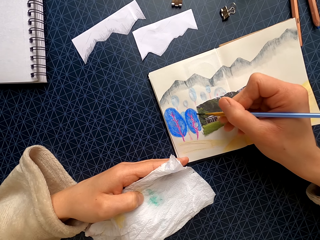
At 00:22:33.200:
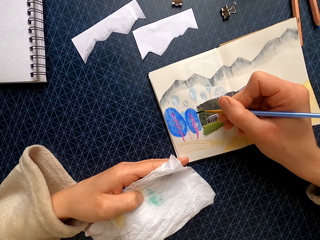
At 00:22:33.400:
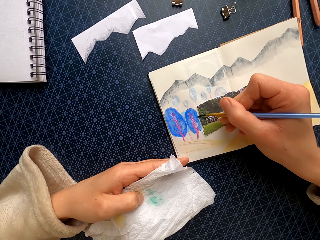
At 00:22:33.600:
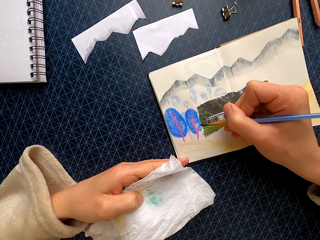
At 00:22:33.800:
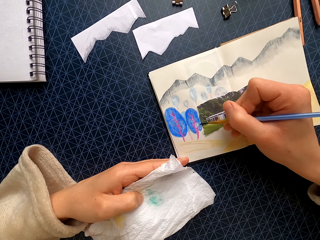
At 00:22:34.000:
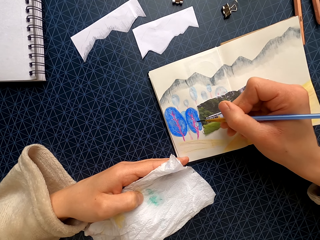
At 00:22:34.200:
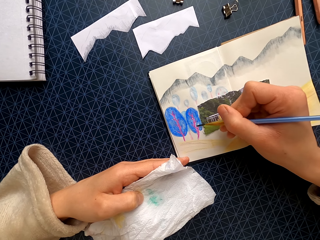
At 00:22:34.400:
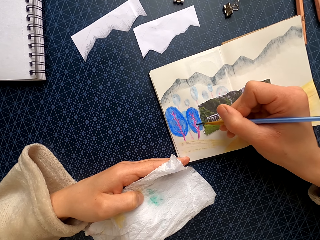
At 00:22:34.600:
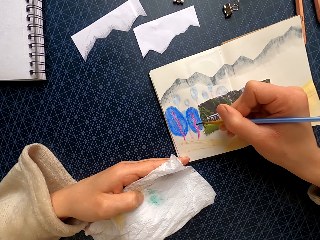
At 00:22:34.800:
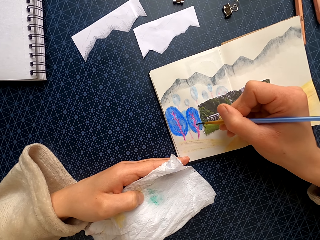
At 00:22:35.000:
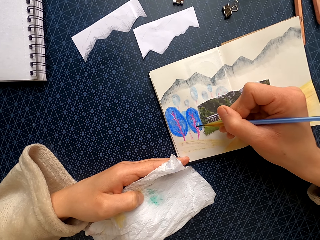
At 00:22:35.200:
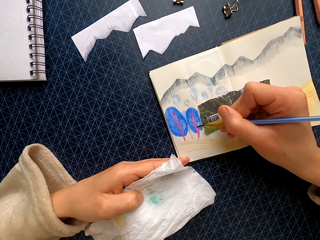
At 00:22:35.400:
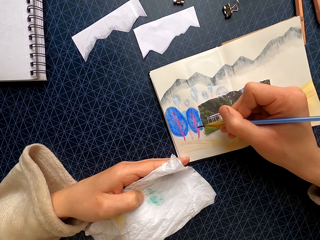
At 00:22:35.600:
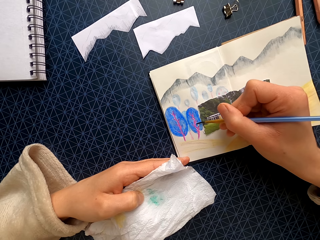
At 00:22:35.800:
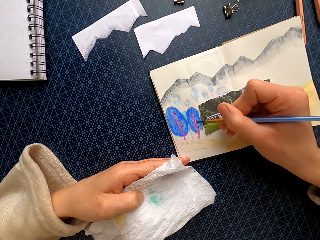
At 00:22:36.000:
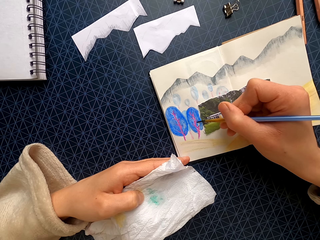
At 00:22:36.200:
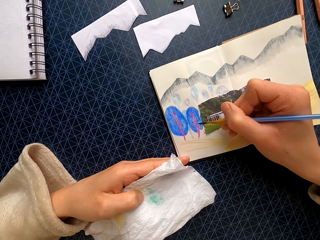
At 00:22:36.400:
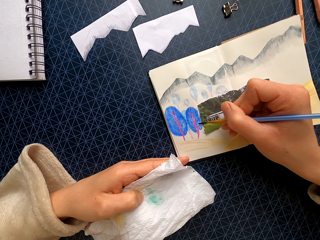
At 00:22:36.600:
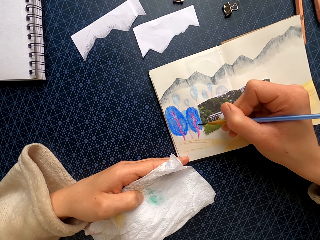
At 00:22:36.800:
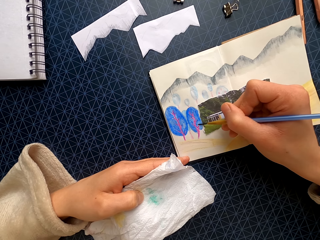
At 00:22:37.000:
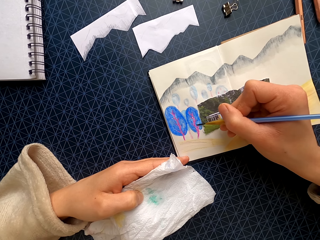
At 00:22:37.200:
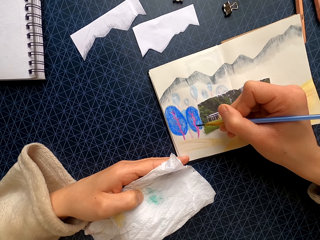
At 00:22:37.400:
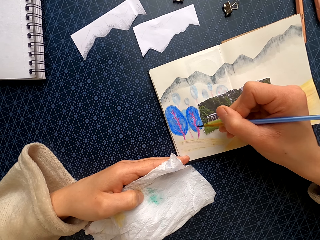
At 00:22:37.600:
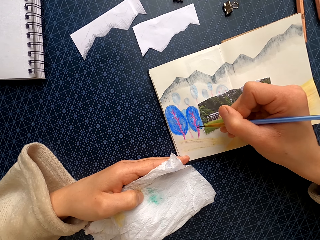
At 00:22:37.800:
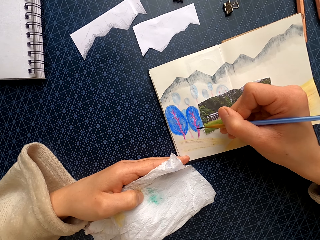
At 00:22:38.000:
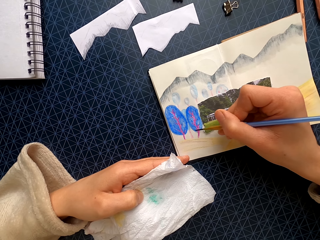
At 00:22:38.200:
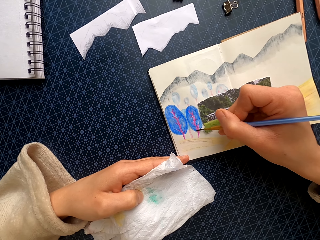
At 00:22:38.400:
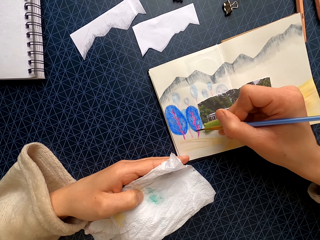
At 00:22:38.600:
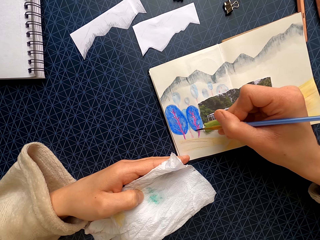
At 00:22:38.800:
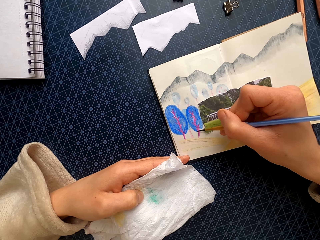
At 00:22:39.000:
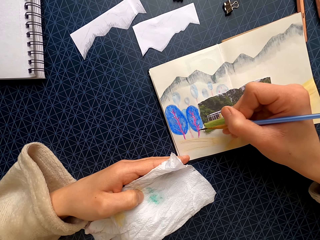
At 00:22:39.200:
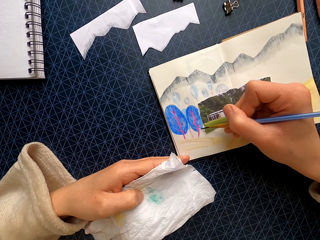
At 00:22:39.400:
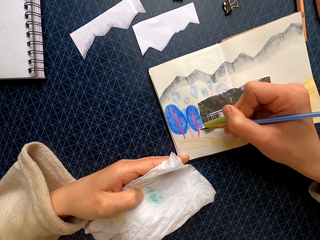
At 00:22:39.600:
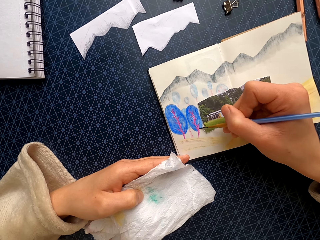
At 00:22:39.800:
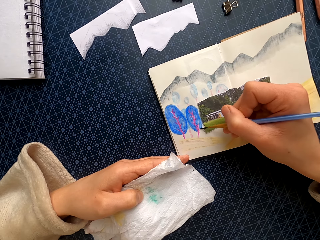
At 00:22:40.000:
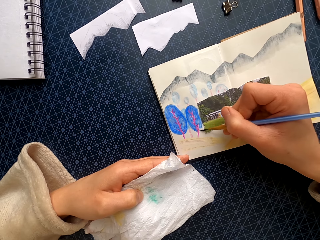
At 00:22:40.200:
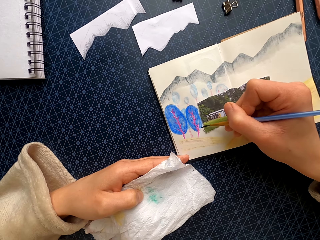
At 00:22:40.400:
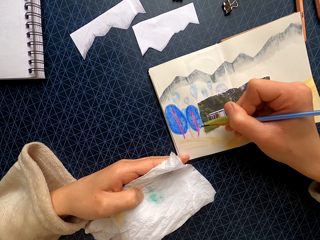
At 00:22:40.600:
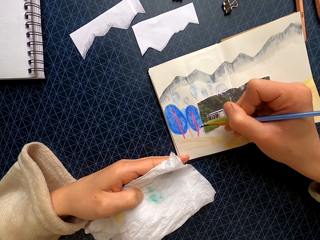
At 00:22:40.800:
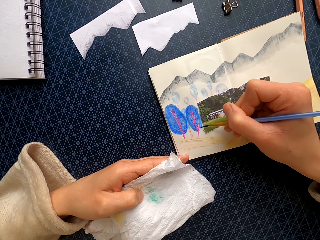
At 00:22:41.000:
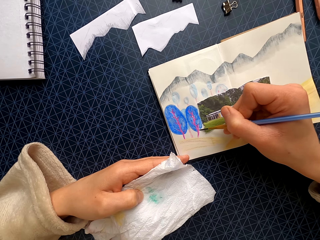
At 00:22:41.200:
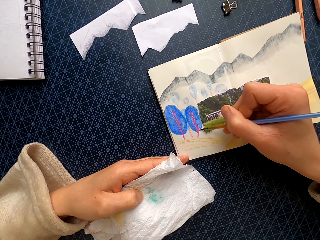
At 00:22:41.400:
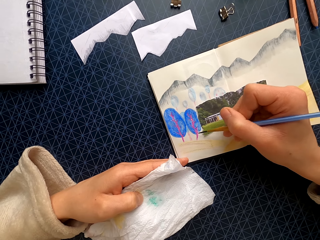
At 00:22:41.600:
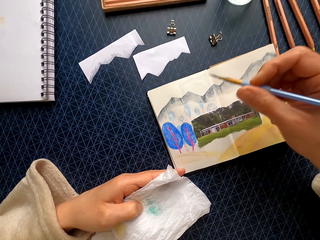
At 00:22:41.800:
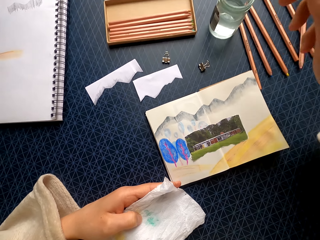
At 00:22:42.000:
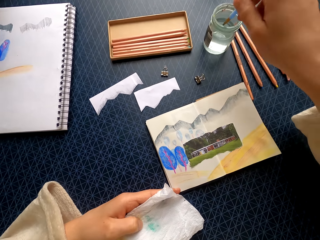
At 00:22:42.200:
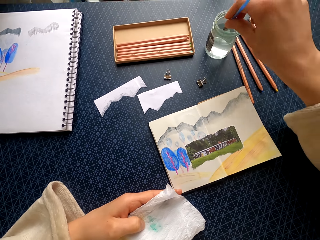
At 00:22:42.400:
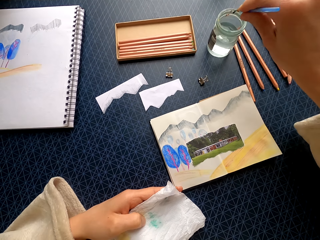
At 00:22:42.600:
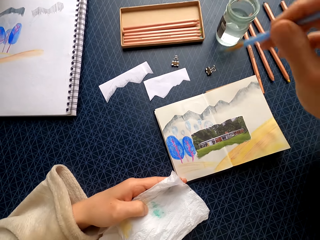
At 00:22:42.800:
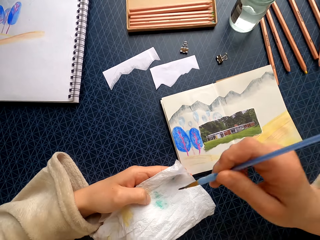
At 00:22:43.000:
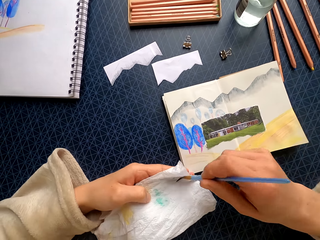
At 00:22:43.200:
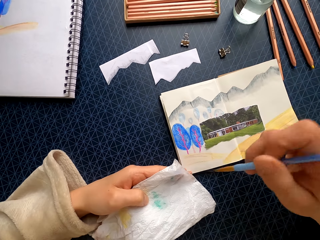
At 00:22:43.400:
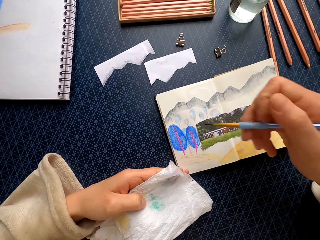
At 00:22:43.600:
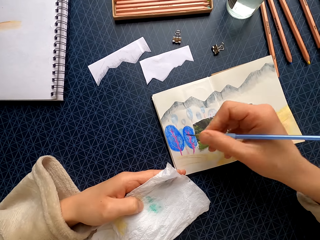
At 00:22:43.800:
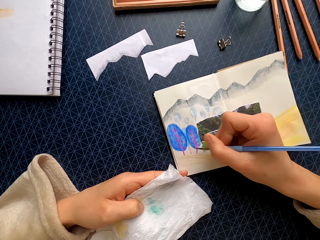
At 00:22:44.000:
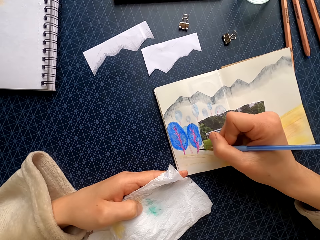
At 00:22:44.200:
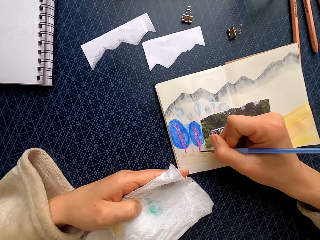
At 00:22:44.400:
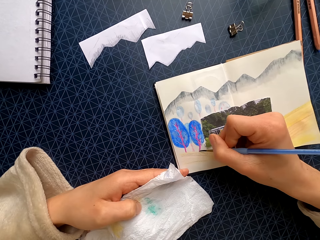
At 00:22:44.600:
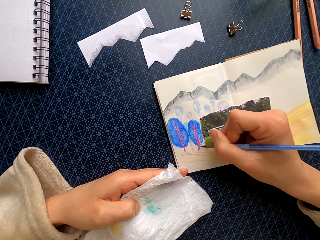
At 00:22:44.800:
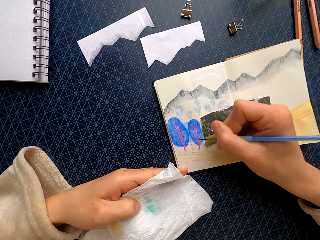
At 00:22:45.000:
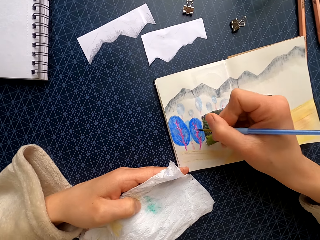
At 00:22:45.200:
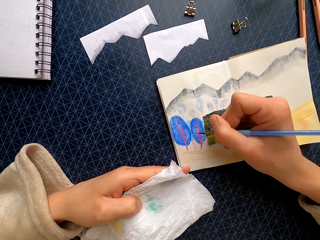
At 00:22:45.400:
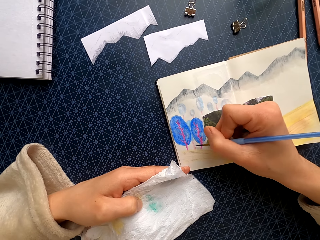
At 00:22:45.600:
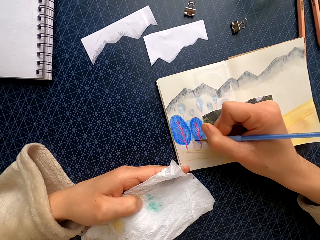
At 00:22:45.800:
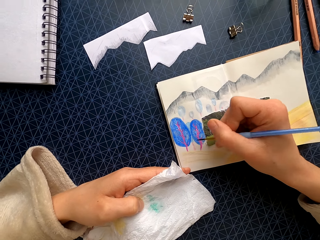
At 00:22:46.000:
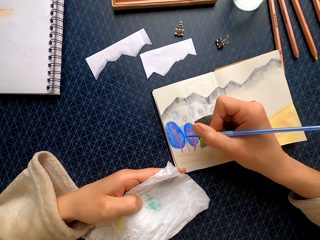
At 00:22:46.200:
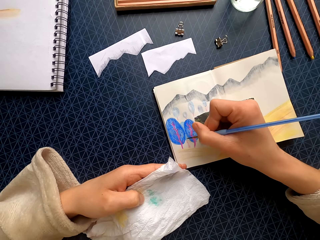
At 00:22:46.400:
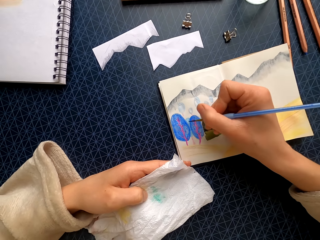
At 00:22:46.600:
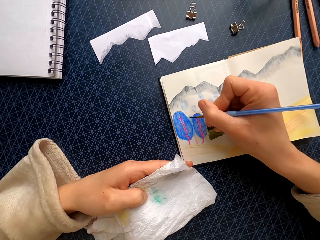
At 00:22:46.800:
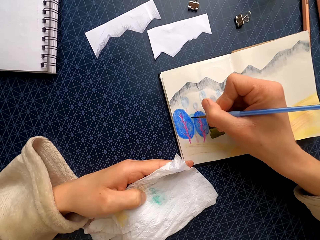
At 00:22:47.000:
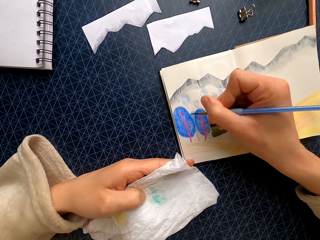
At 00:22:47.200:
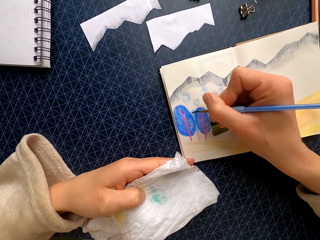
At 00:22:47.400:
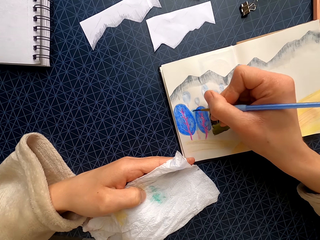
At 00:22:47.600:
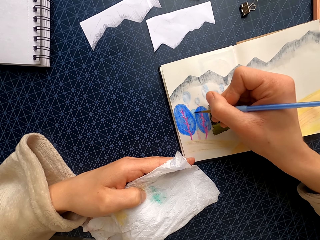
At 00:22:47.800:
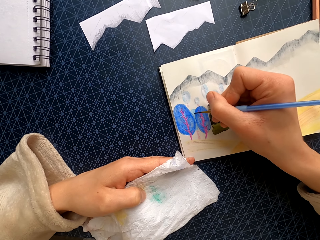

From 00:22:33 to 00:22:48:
The camera wearer dips a paint brush in the water in a bottle. They wipe the paint brush with a paper towel. They paint a drawing on the paper with the paint brush.

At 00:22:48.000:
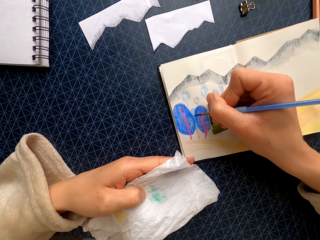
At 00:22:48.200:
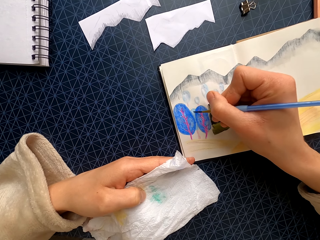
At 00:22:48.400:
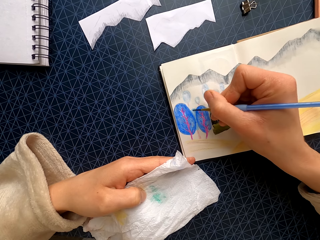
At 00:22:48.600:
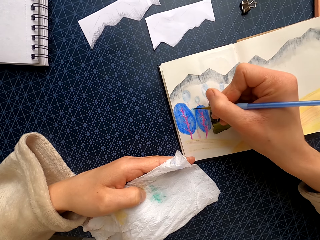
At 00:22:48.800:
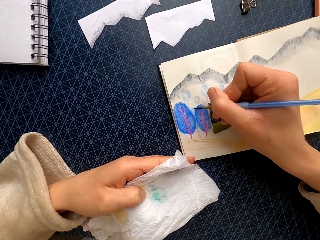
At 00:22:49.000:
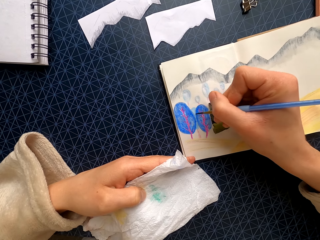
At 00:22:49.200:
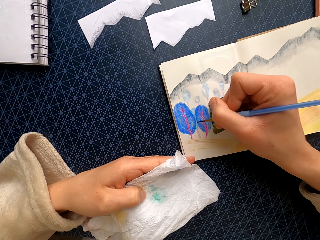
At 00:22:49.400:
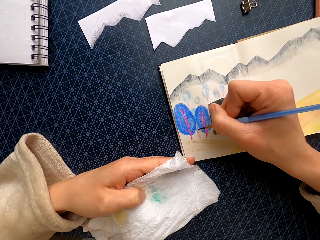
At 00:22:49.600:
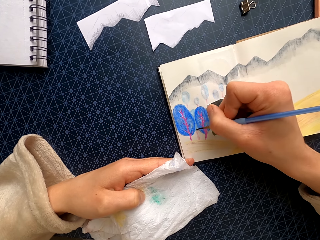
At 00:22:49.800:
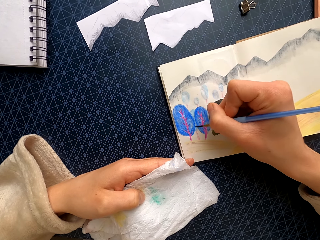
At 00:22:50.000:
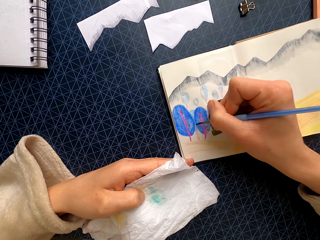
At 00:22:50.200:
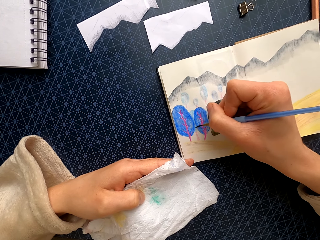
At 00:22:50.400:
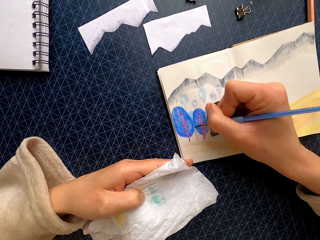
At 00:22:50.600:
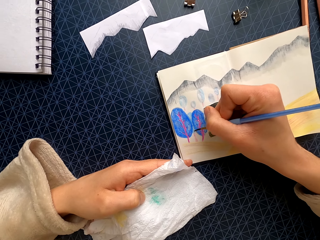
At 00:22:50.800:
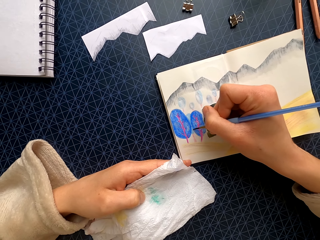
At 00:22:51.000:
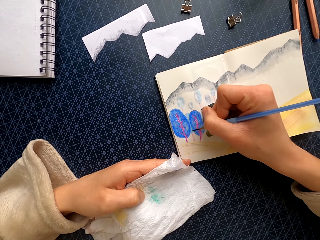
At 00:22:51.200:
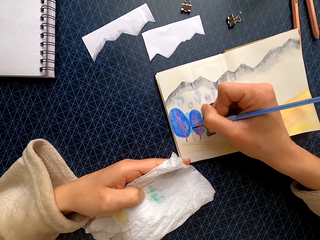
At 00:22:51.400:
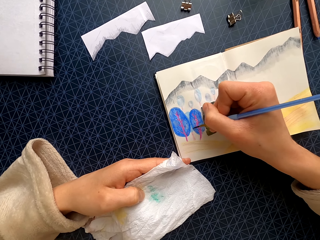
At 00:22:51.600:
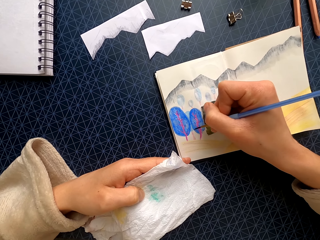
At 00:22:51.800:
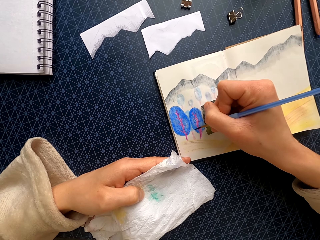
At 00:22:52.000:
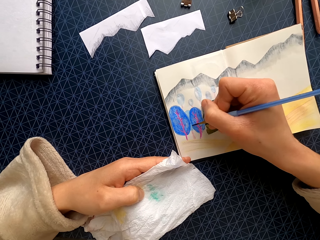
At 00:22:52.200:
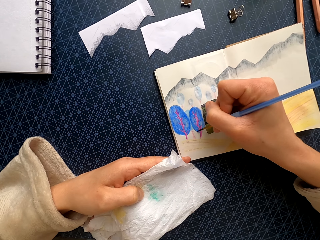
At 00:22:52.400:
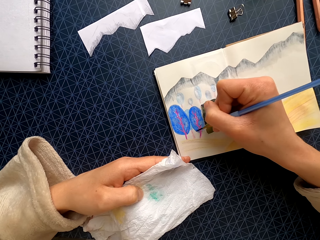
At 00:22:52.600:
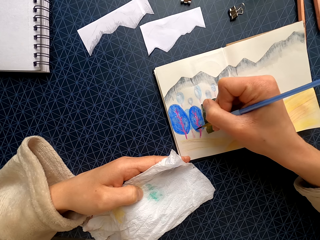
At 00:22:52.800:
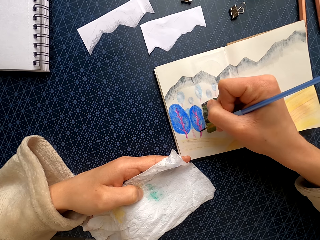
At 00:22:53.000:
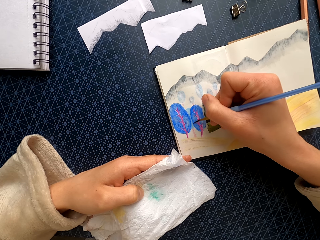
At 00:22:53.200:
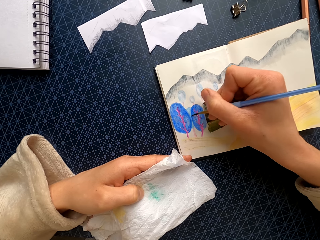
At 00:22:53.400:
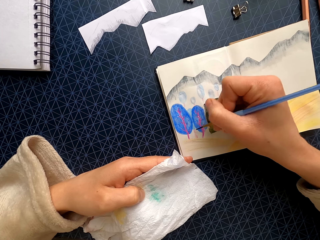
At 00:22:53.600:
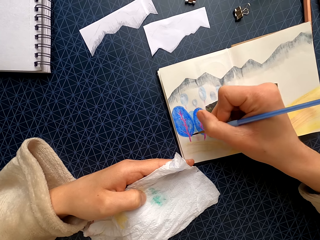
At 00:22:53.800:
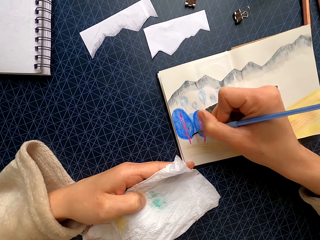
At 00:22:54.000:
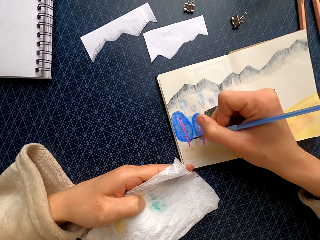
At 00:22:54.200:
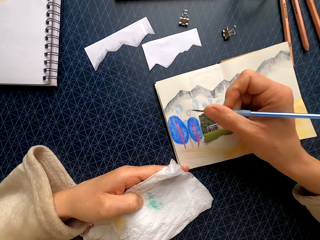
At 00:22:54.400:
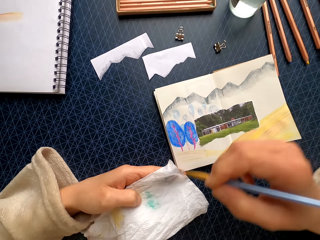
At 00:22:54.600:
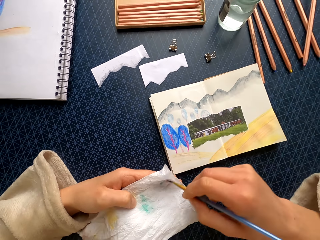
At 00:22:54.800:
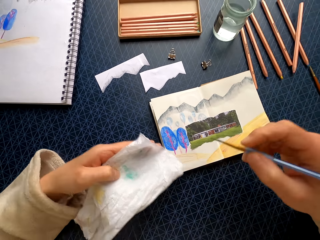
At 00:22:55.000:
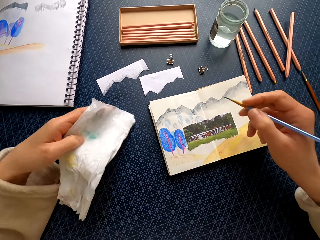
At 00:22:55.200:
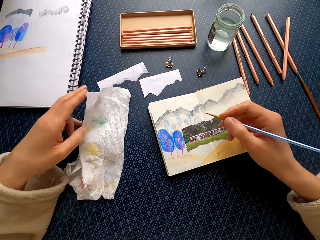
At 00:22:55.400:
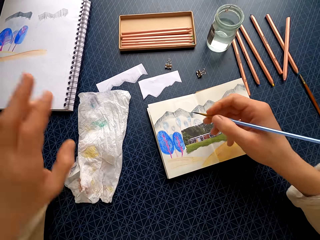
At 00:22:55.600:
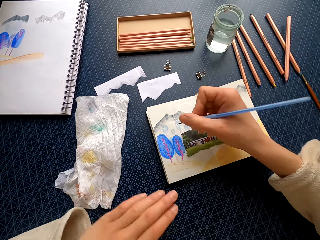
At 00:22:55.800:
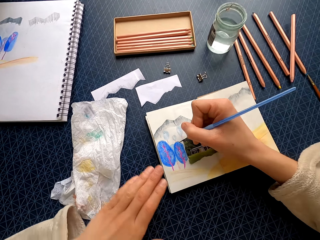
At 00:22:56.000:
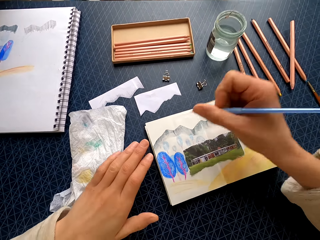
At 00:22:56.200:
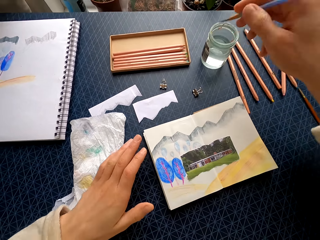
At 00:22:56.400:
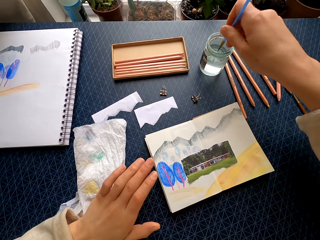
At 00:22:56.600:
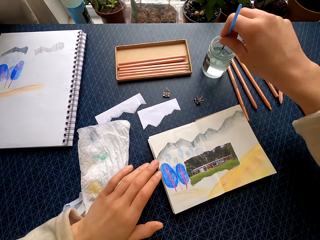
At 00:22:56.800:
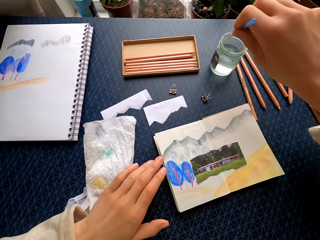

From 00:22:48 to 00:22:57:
The camera wearer wipes a paint brush with a paper towel. They put down the paper towel on the table.
